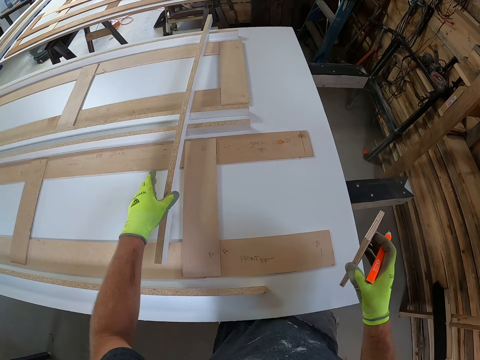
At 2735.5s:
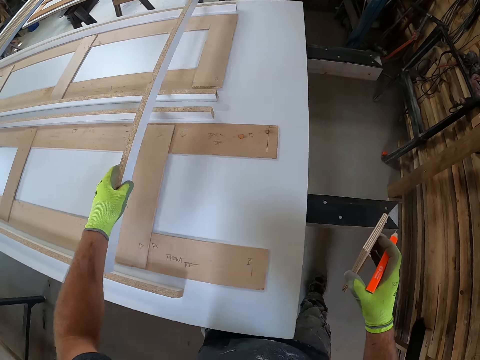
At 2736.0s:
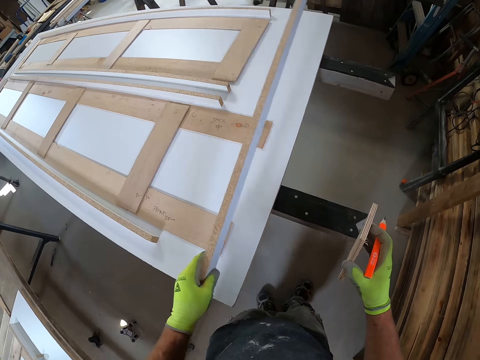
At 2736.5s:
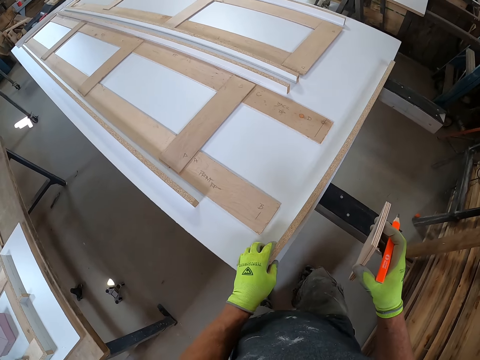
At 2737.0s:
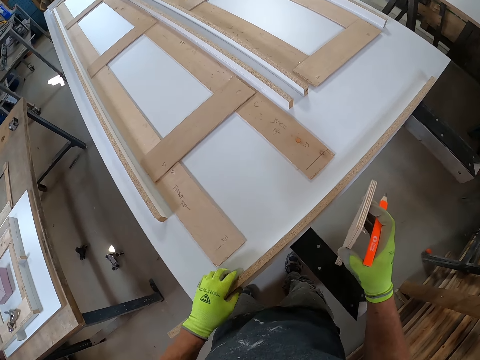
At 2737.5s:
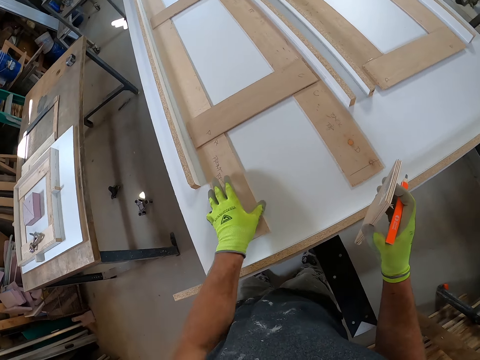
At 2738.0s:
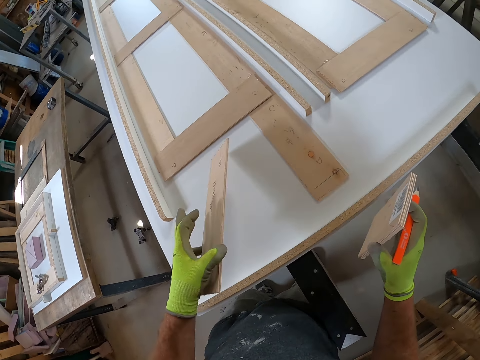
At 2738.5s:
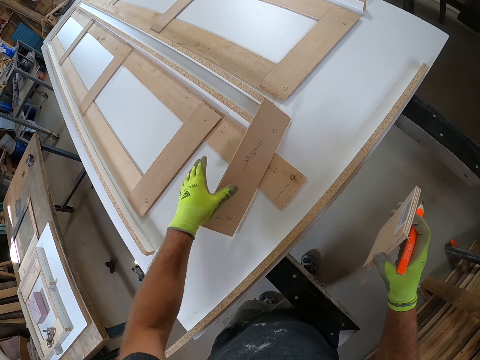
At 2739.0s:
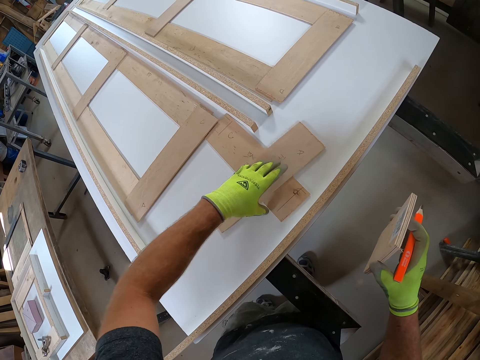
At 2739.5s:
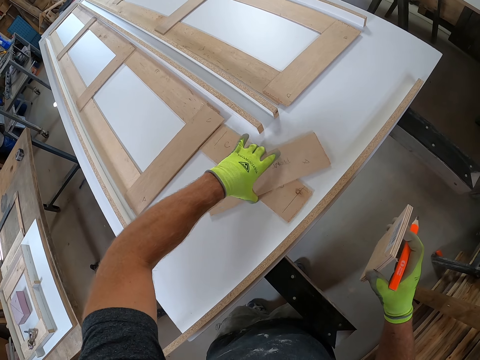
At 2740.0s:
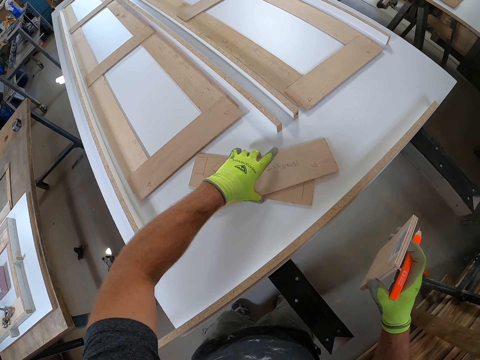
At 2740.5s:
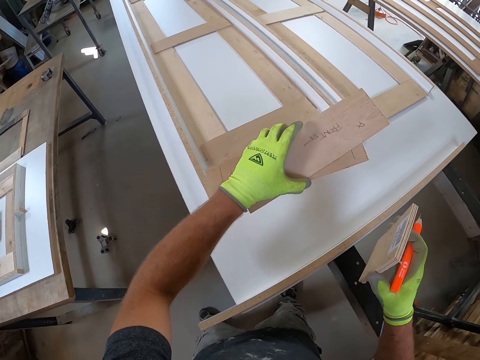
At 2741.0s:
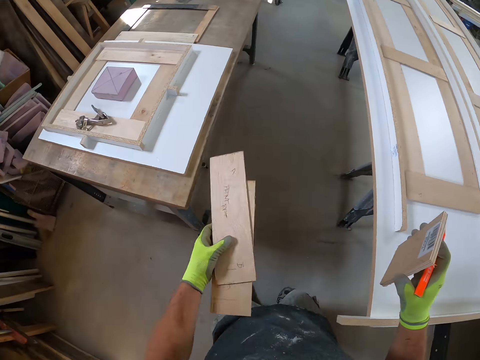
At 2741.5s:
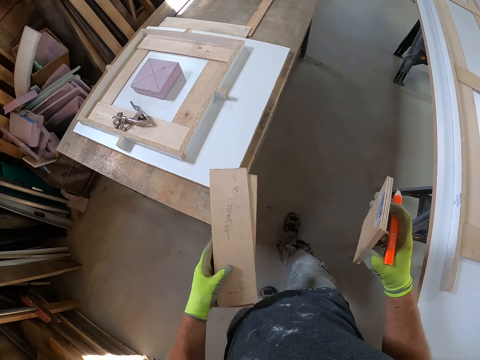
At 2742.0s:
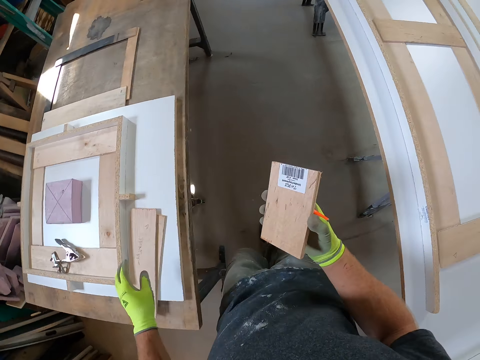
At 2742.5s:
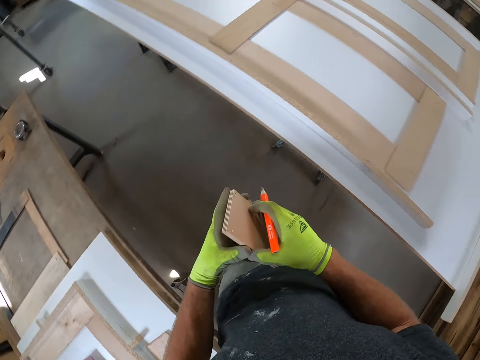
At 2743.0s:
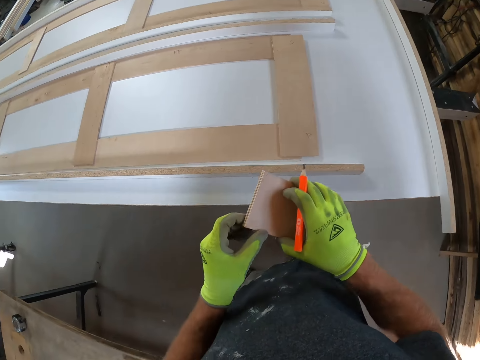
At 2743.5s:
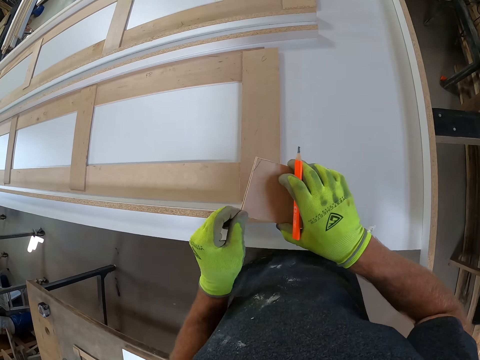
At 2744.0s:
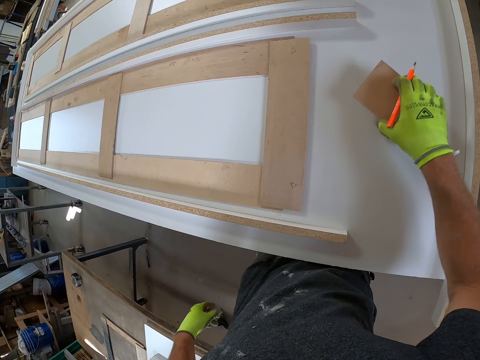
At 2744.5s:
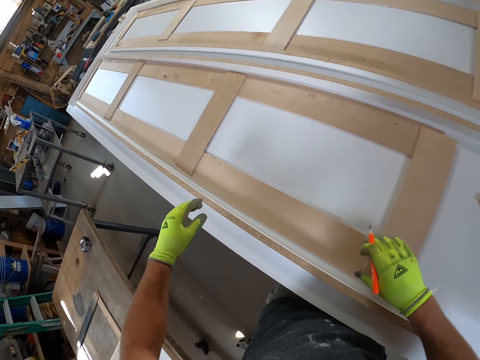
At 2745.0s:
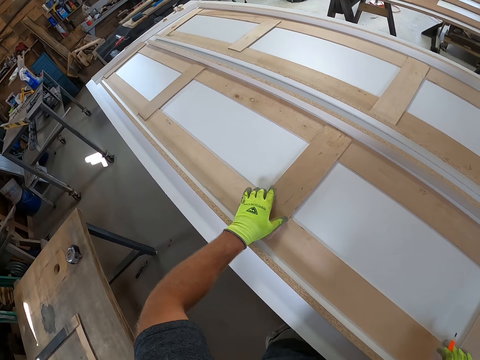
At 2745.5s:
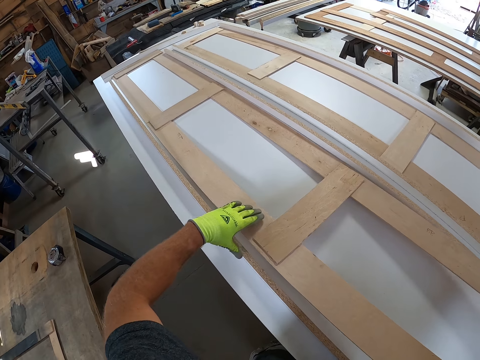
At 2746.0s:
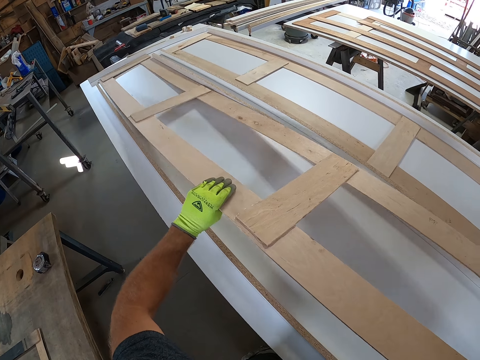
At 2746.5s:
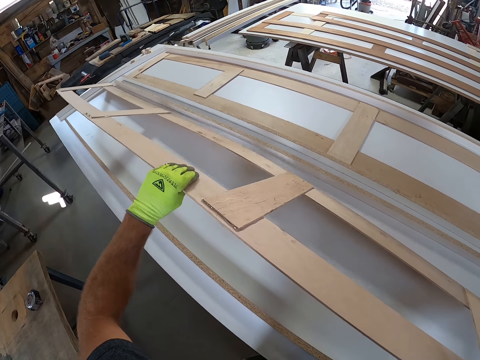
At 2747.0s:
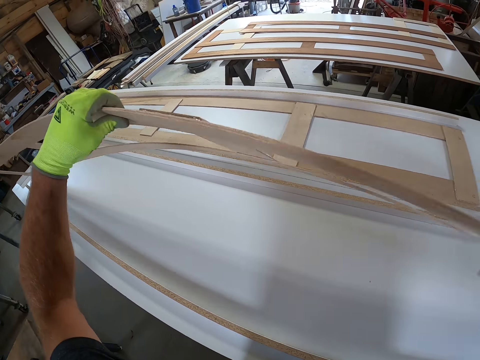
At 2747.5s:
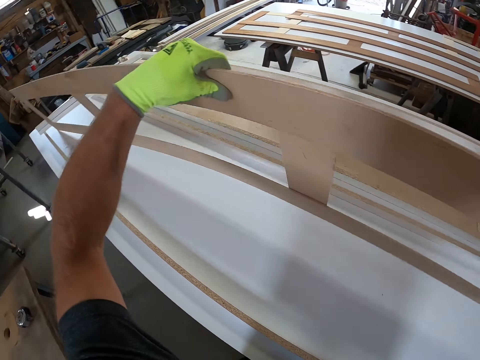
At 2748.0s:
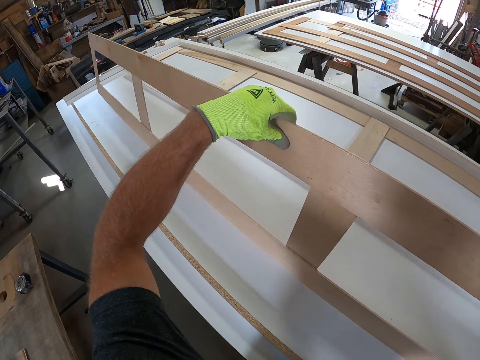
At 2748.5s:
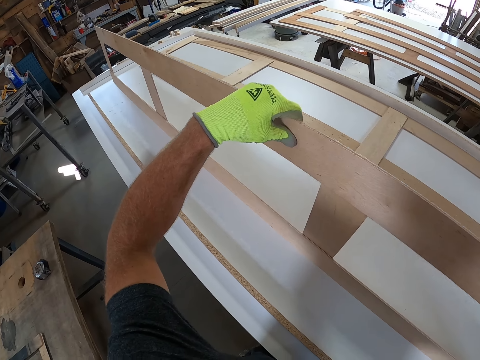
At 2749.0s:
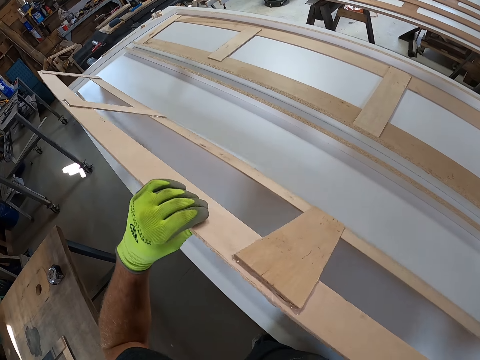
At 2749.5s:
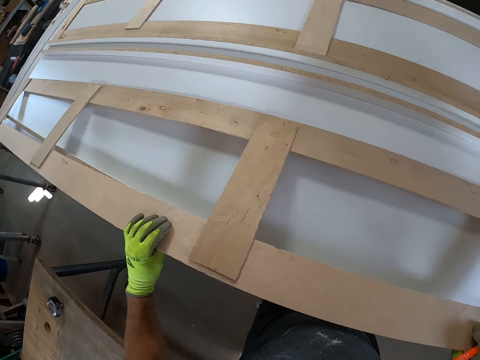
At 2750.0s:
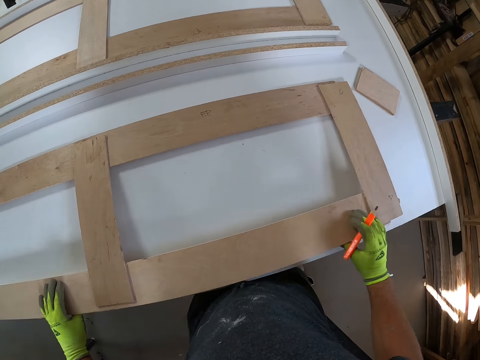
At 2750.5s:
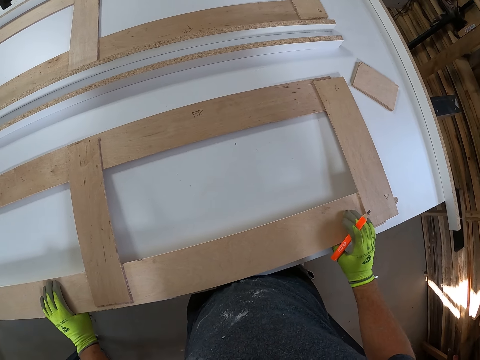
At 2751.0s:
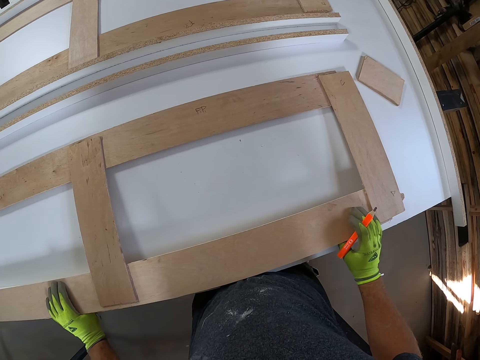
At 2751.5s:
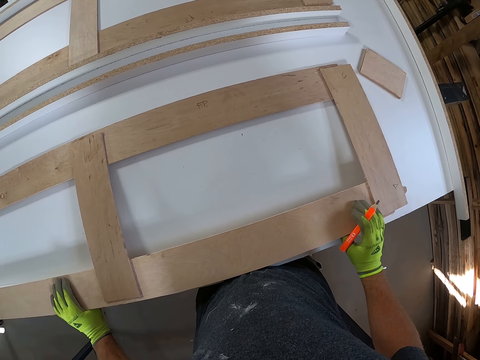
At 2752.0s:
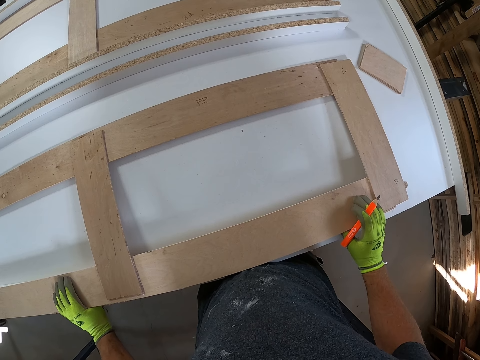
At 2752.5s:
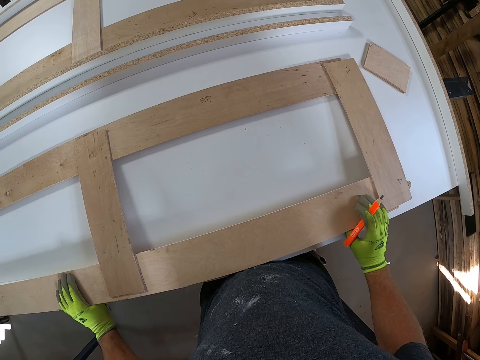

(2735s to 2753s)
The camera wearer holds the wood with one hand. He walks to the side of the second work bench with the wooden pieces in his hands. He lifts a wooden plank from the work bench with his left hand. He places the wooden plank in his left hand on the second work bench. He lifts a second wooden piece from the work bench with his left hand. He drops the second wooden piece in his left hand on top of a third wooden piece on the work bench. He carries the two wooden pieces from the work bench with his left hand. He aligns the woods. He picks up the wood. He walks in the room. He aligns the woods. He drops the two wooden pieces on the first work bench with his left hand. He holds the first cut wooden pieces in his hands. He picks up a piece of wood in the wood. He drops the piece of wood. He drops the first cut wooden pieces on the second work bench with his right hand. He lifts a second wooden plank or wood structure on the second work bench with his hands. He places the wood structure on the board. He adjusts the second wooden plank on the second work bench. He looks at the second wooden plank on the second work bench.

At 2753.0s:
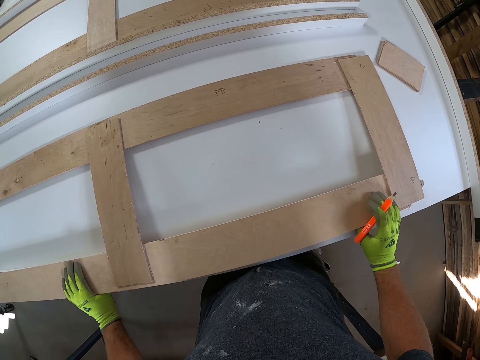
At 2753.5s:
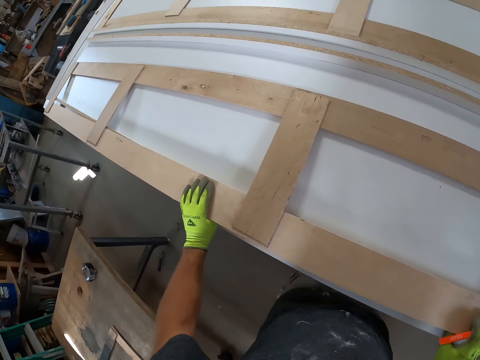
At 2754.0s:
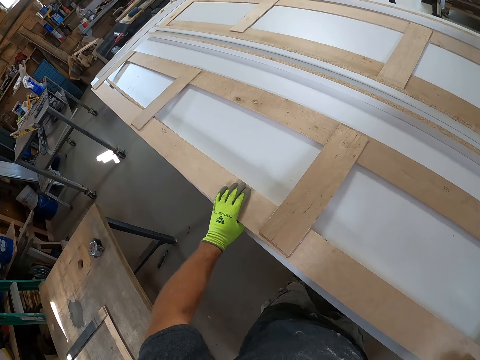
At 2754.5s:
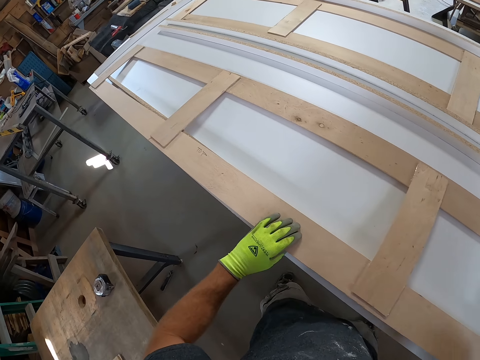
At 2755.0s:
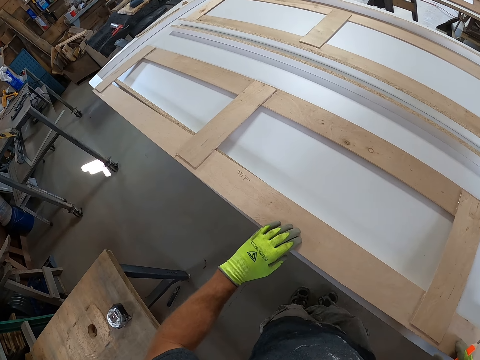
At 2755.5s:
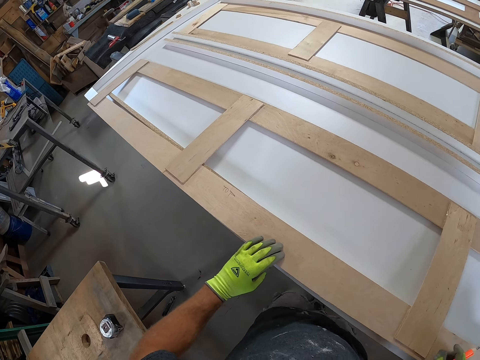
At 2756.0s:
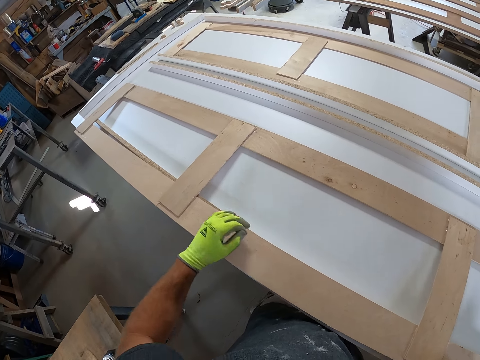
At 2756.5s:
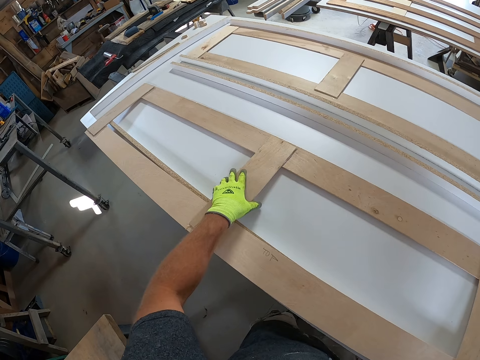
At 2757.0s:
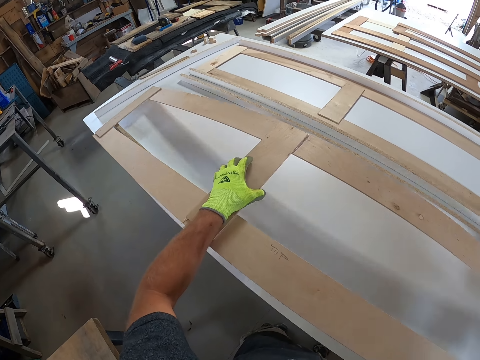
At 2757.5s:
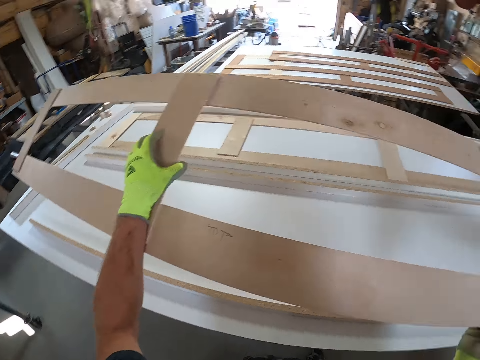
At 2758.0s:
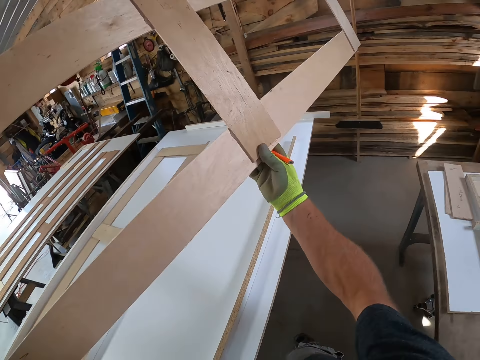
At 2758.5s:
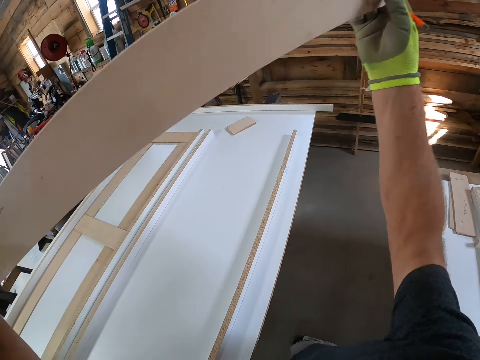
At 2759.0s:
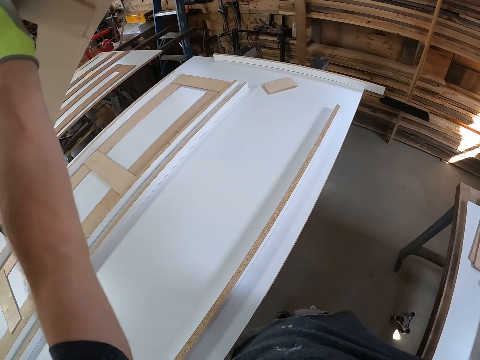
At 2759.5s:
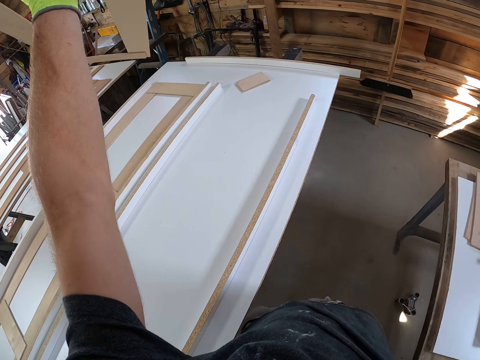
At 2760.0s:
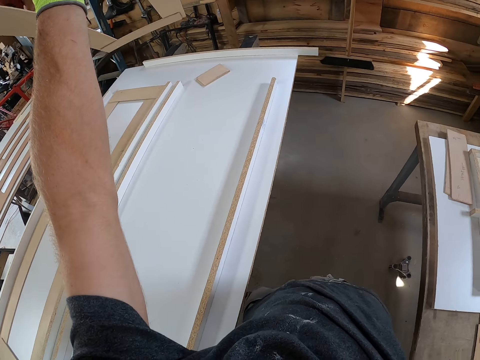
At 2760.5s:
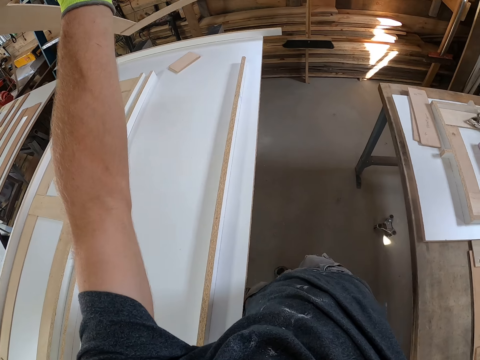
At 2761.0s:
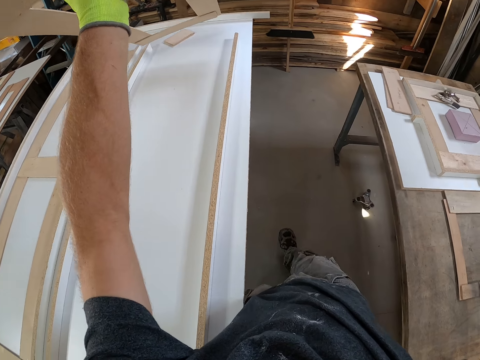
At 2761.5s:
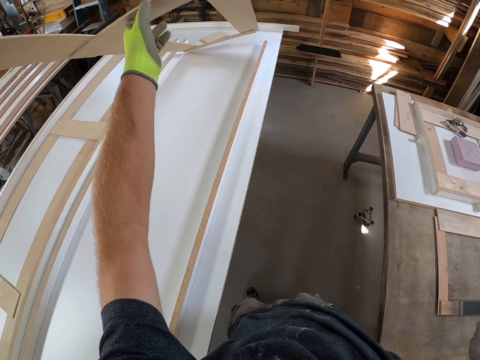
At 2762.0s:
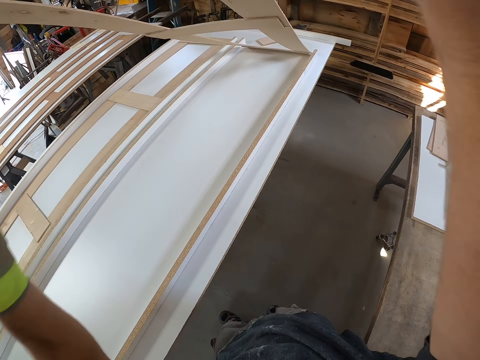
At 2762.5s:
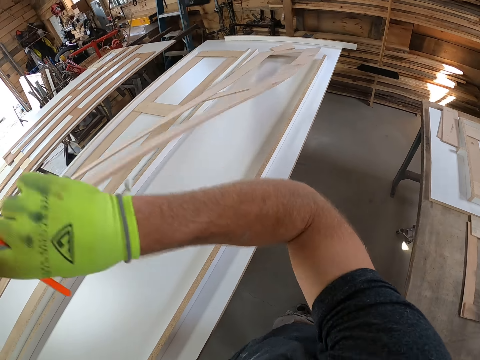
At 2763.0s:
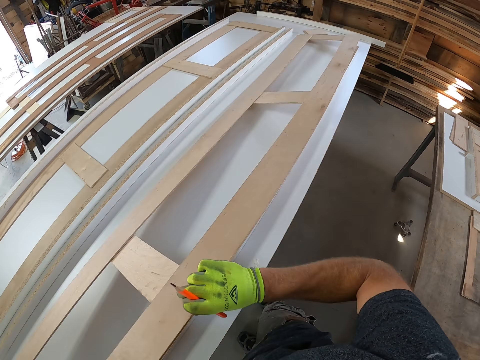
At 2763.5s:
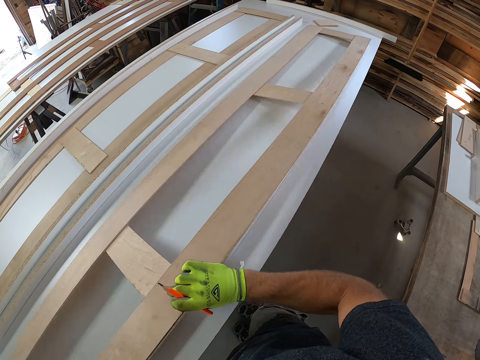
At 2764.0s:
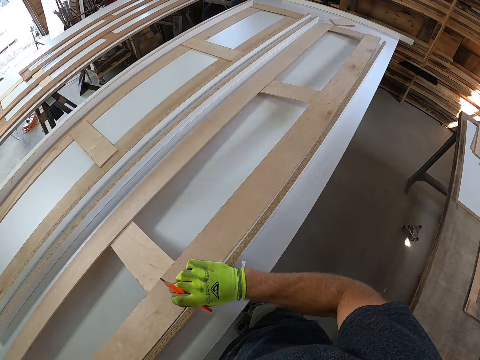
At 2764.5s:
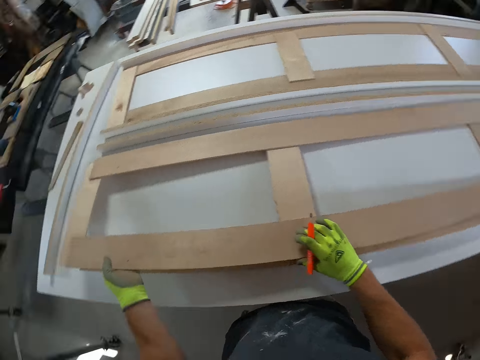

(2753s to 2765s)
The camera wearer walks in the room. He lifts the second wooden plank or wood structure on the second work bench with his hands. He turns the wood structure. He walks in the room and places the wood structure on the board. He turns the second wooden plank on the second work bench with his hands. He aligns the wood structure.
